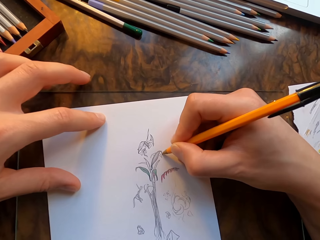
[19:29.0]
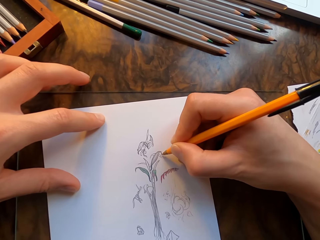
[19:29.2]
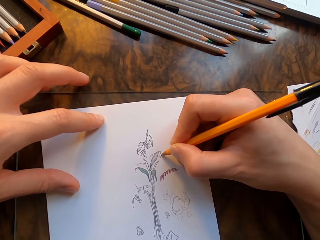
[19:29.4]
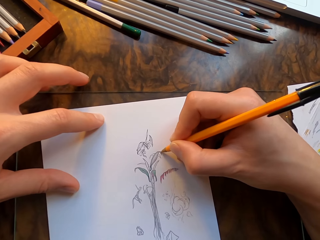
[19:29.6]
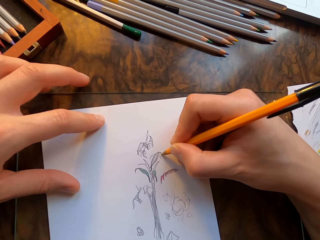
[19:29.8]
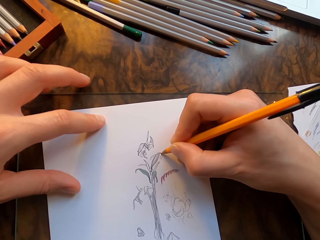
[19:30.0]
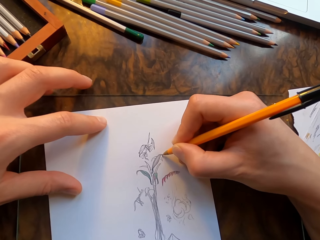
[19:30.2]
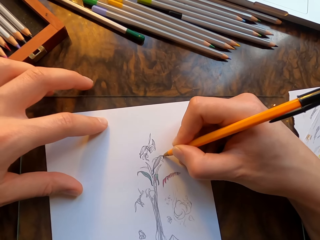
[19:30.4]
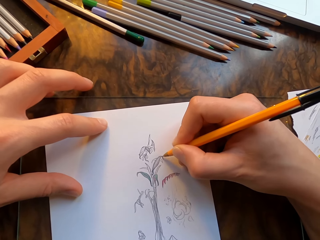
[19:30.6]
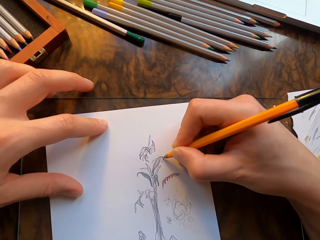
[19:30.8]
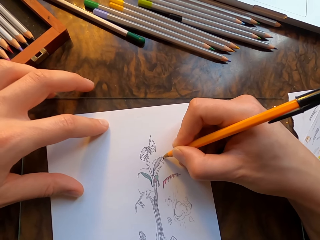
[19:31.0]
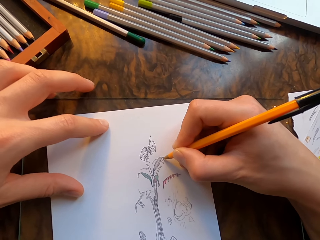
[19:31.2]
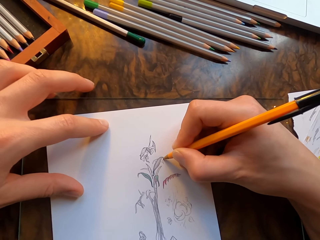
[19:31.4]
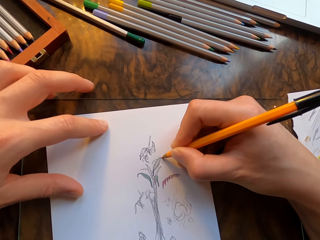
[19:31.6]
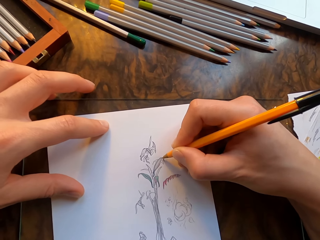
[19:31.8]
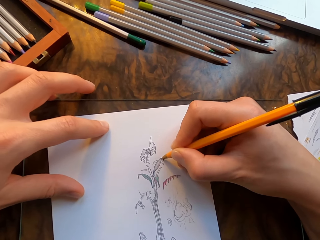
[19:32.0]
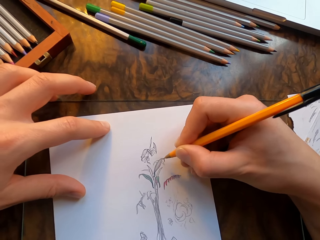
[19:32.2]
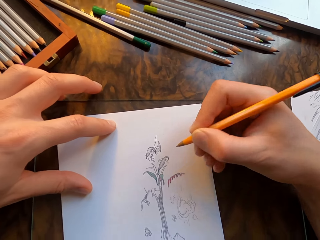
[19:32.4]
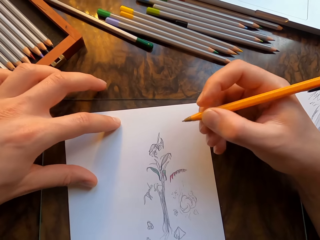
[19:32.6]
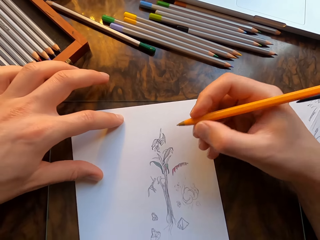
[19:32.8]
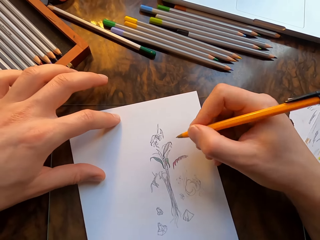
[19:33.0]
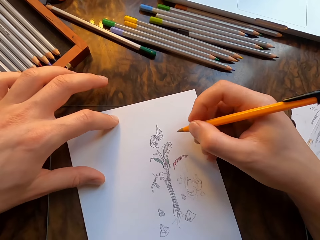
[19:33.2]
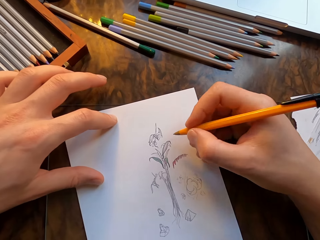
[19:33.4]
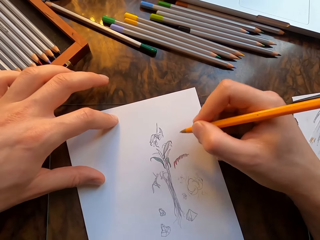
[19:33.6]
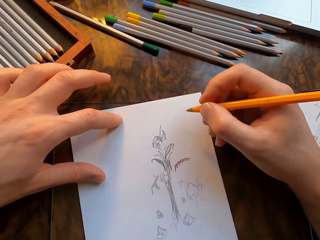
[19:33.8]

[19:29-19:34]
The camera wearer draws on the drawing paper with the pen in his hand. He moves the drawing paper with his left hand.

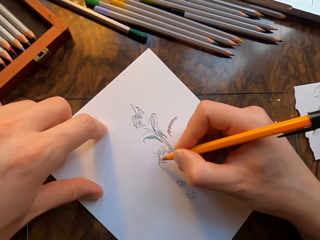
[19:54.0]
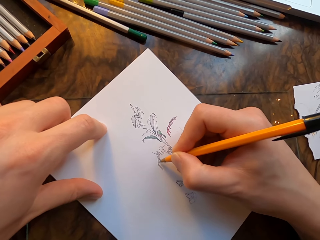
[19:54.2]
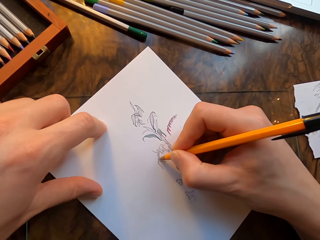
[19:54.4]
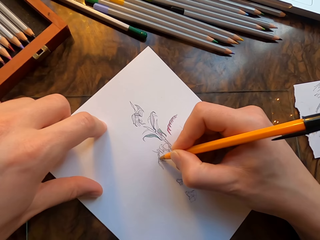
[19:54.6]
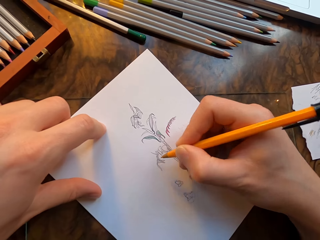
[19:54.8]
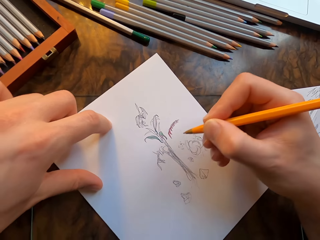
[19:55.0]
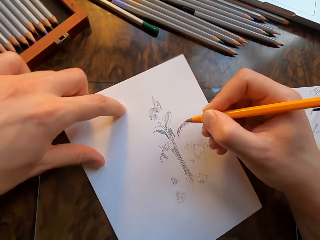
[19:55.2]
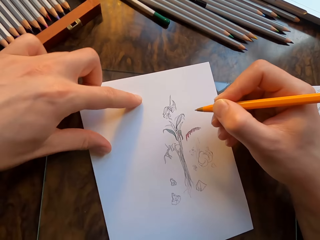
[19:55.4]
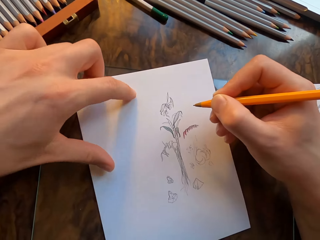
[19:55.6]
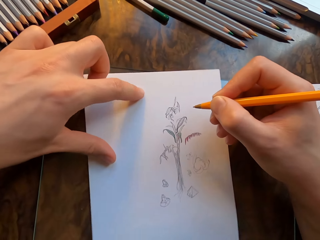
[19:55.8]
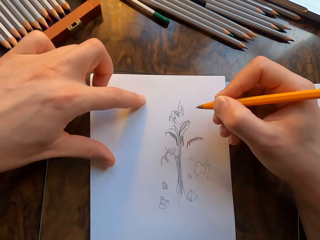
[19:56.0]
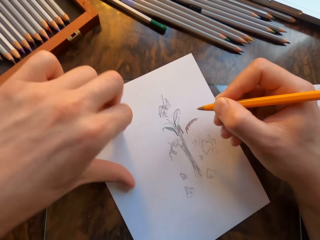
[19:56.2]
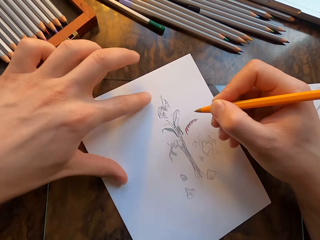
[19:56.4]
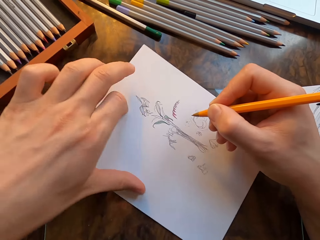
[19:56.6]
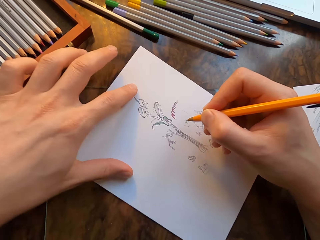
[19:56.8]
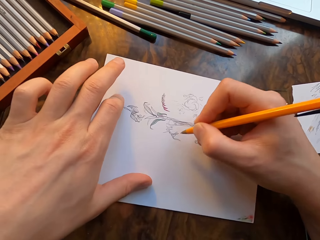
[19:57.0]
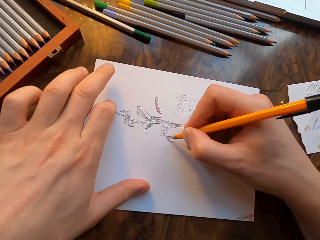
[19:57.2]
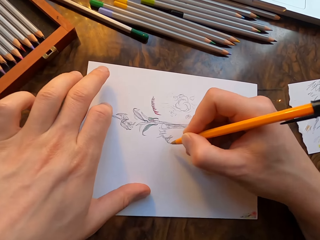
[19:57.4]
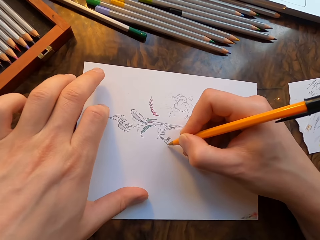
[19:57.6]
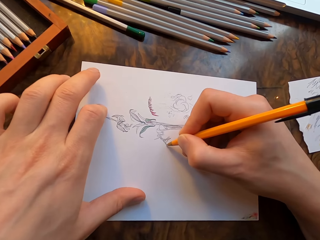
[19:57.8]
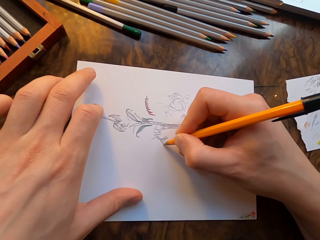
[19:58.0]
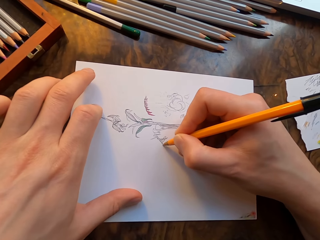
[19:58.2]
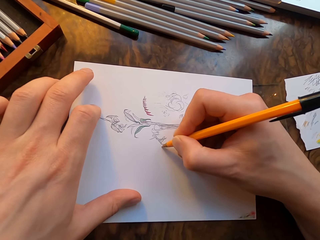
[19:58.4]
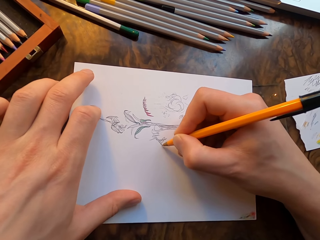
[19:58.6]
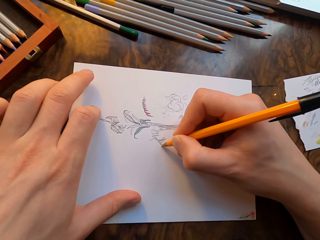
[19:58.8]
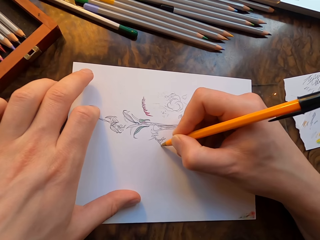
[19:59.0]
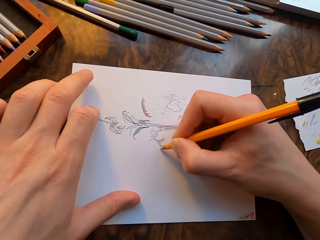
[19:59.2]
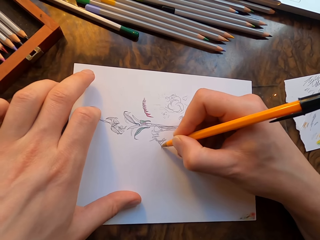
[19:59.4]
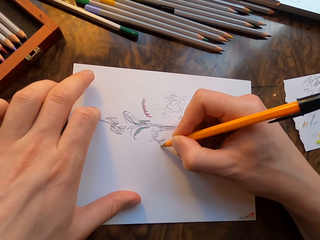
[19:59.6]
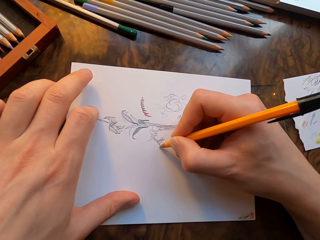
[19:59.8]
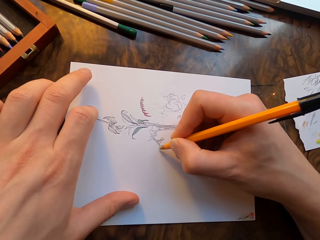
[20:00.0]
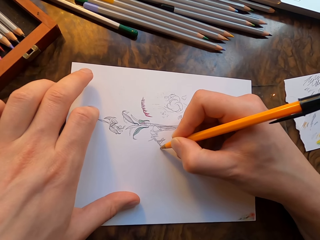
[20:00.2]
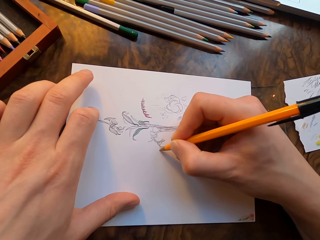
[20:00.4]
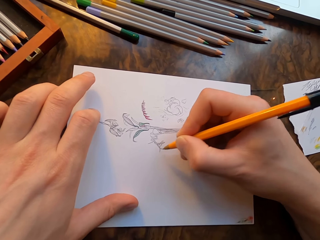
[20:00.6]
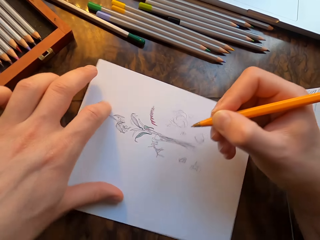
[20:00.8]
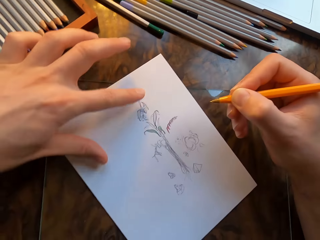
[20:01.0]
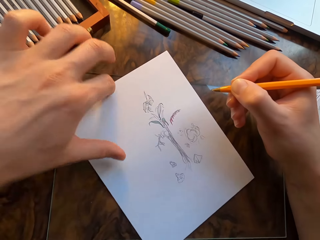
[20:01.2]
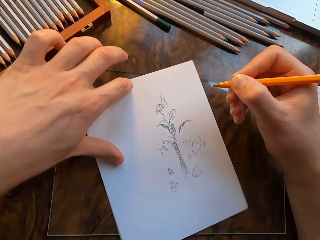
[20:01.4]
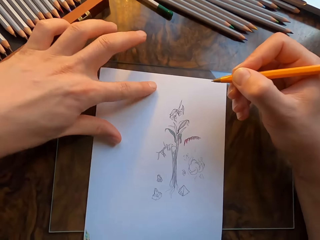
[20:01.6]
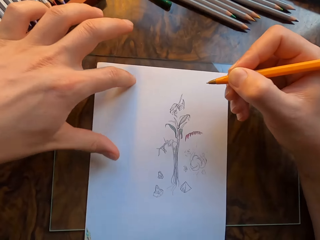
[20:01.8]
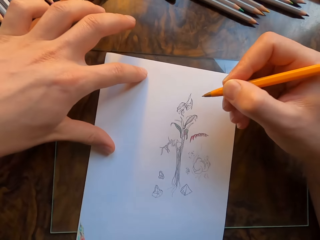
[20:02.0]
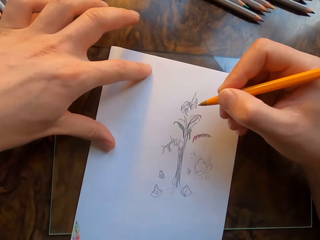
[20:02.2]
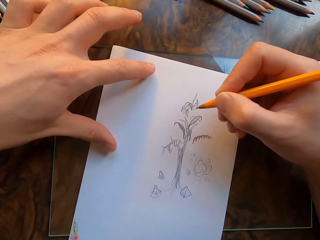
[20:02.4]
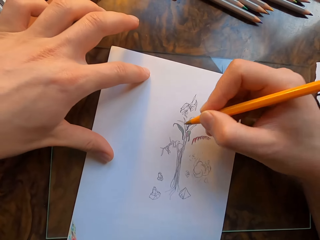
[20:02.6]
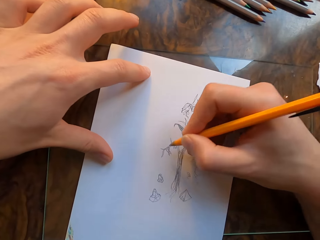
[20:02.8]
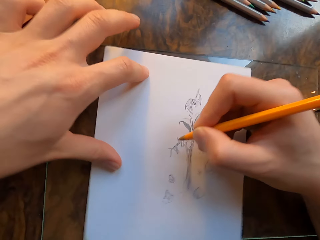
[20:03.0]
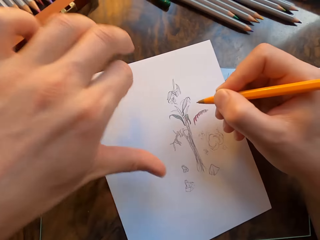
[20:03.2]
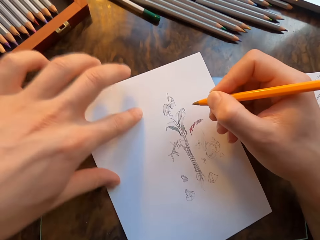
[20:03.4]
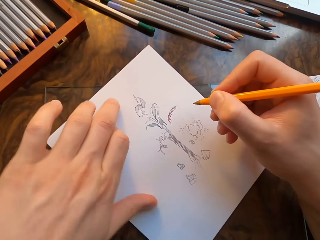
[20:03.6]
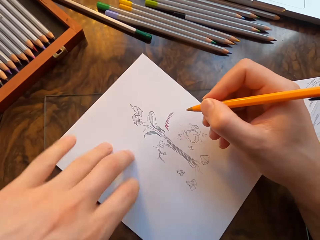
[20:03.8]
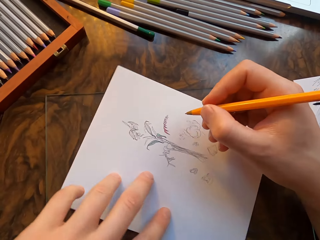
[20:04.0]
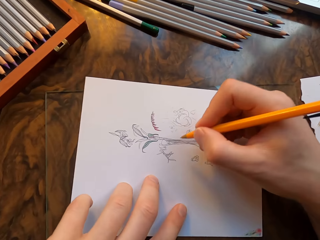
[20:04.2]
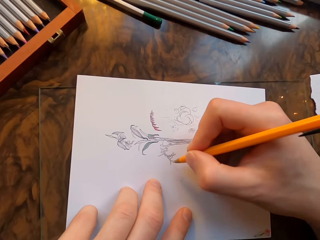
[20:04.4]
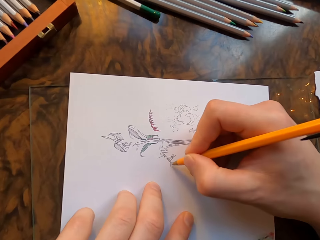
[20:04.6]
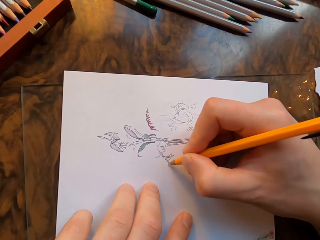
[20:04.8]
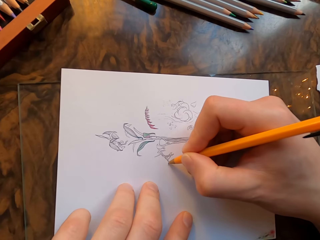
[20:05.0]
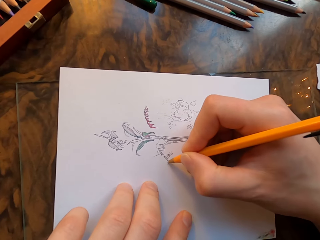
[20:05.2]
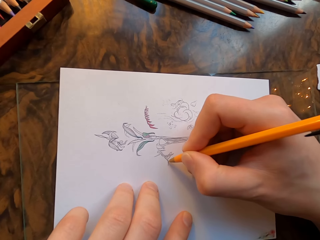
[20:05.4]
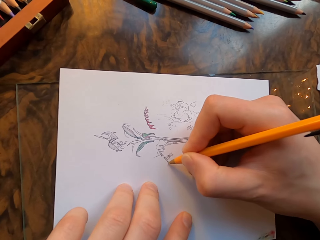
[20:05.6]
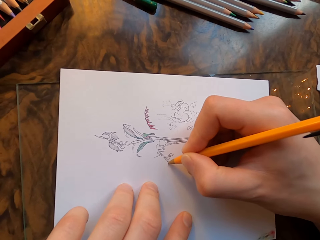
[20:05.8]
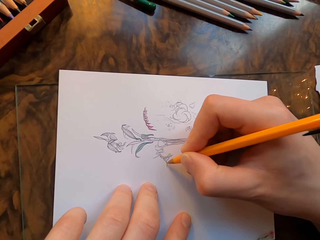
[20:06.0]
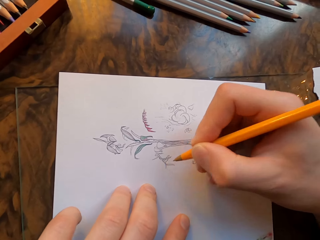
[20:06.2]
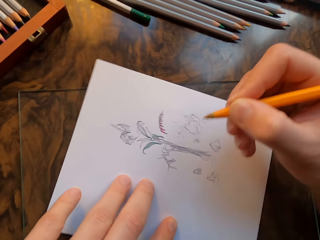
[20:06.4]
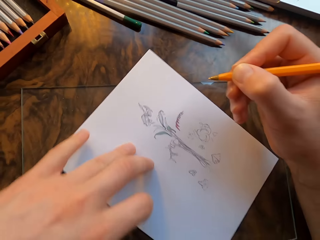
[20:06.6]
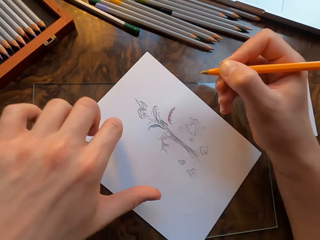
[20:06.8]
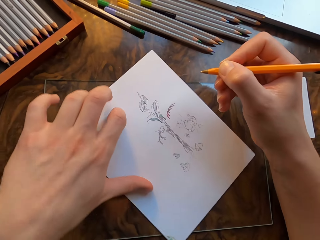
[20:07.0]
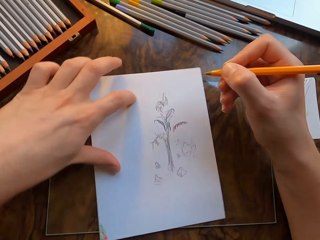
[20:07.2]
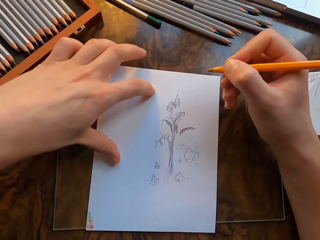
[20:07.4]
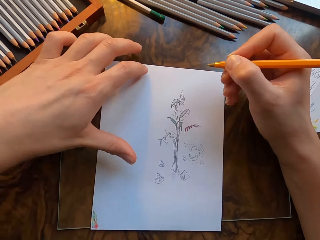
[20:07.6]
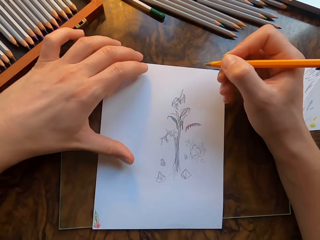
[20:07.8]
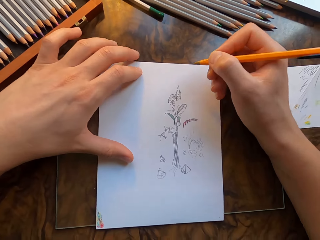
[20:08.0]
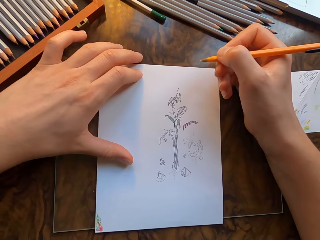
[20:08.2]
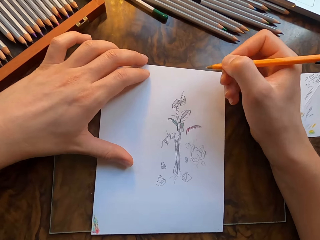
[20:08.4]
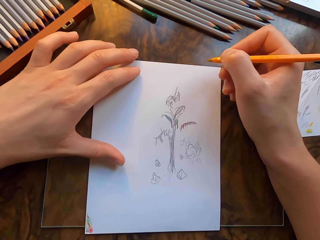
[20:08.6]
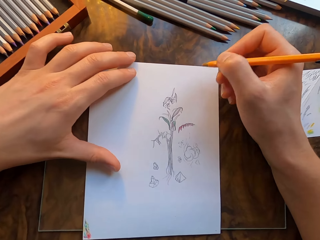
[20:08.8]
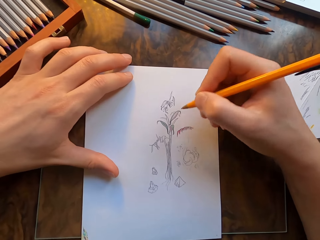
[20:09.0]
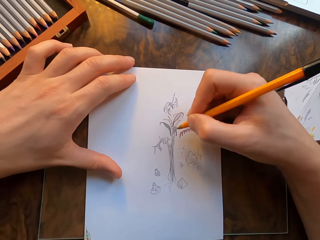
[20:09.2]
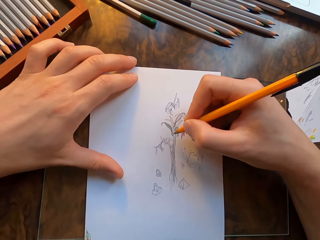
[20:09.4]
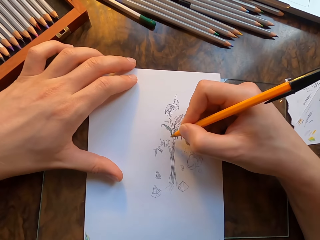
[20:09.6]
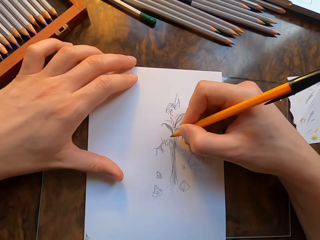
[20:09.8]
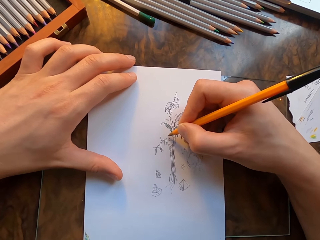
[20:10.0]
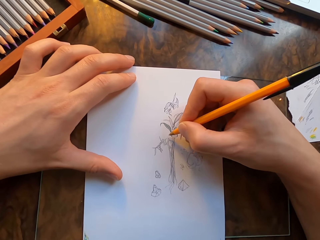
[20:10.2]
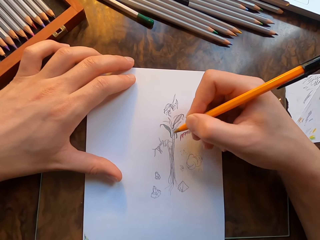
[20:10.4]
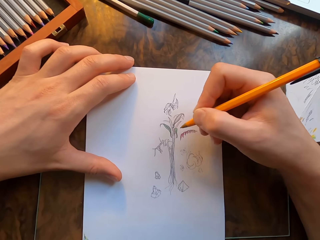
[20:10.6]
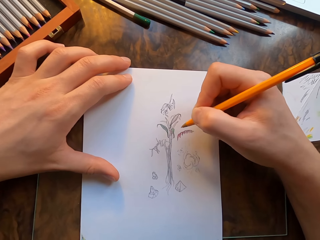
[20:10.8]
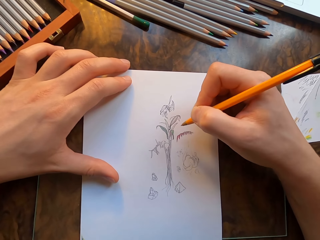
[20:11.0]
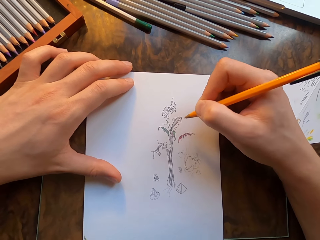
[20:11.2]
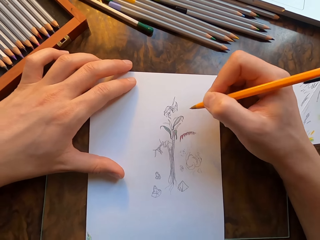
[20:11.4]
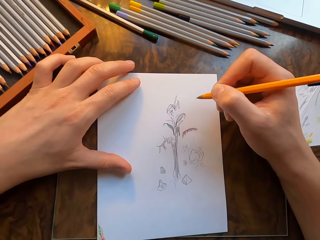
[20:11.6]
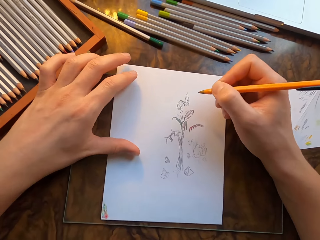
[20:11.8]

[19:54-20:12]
The camera wearer moves the drawing paper with his left hand. He draws on the drawing paper with the pen in his hand. He moves the drawing paper with his left hand. He draws on the drawing paper with the pen in his hand. He moves the drawing paper with his left hand. He moves the pen.
